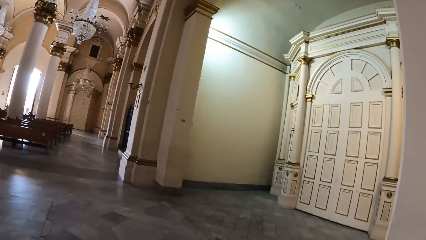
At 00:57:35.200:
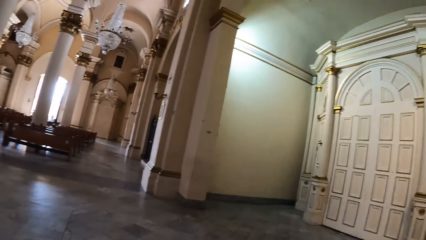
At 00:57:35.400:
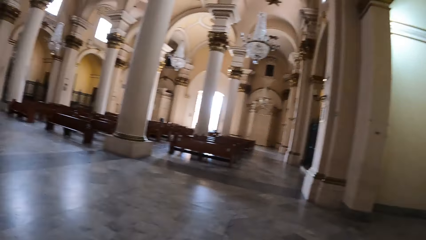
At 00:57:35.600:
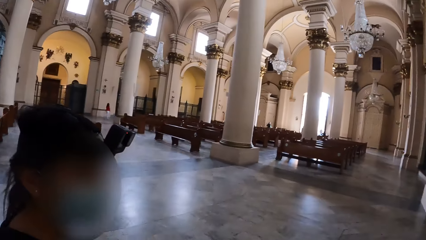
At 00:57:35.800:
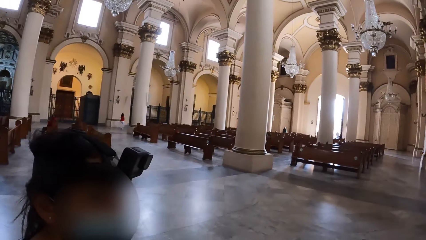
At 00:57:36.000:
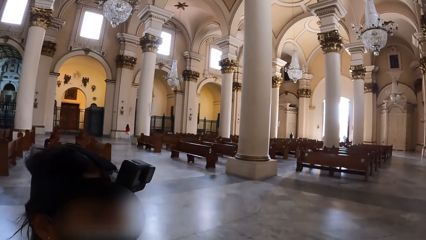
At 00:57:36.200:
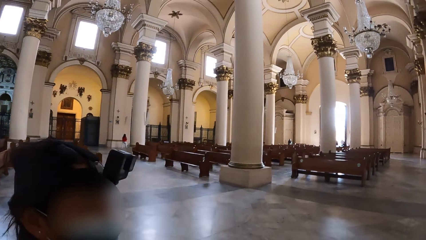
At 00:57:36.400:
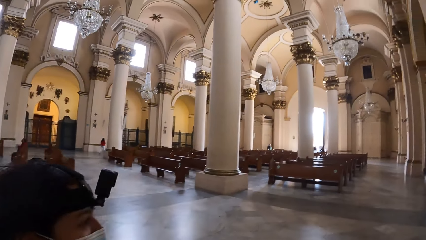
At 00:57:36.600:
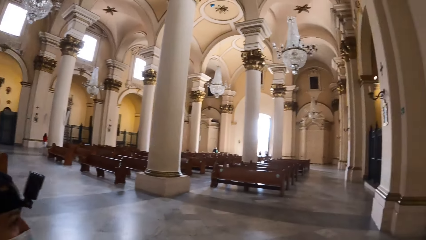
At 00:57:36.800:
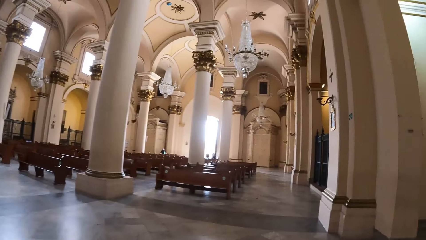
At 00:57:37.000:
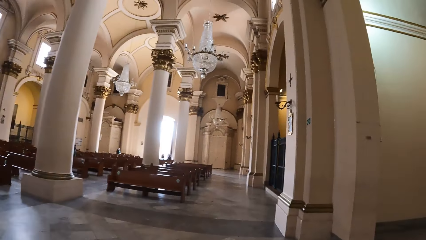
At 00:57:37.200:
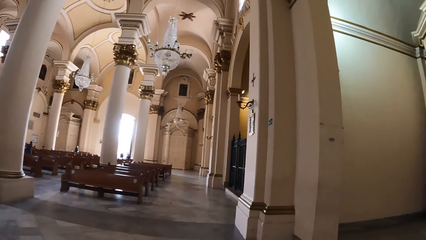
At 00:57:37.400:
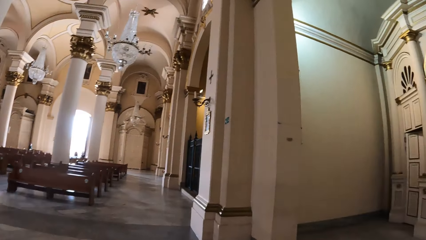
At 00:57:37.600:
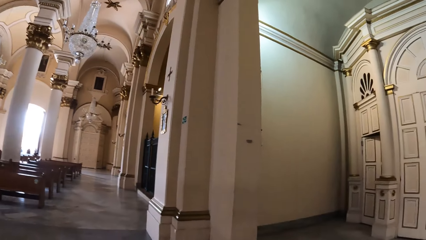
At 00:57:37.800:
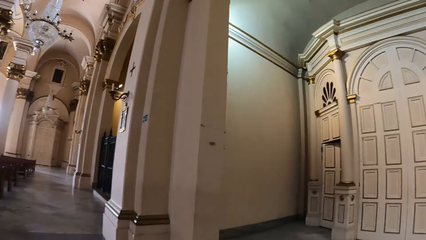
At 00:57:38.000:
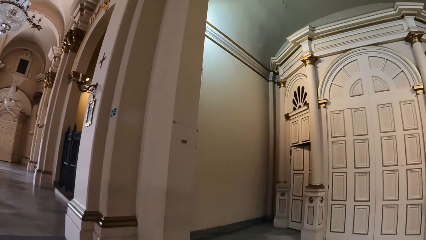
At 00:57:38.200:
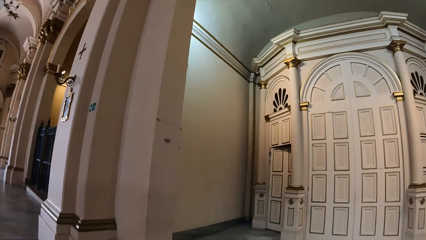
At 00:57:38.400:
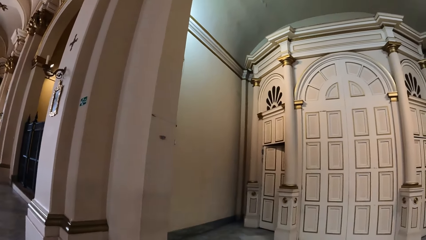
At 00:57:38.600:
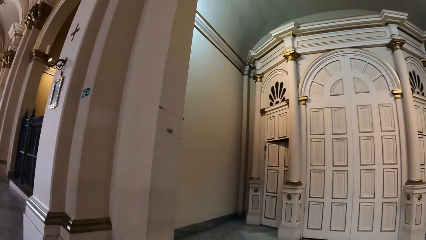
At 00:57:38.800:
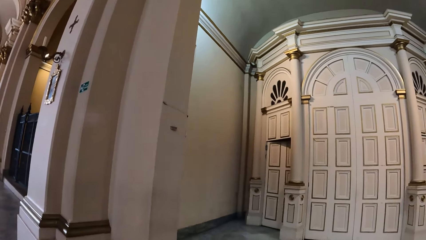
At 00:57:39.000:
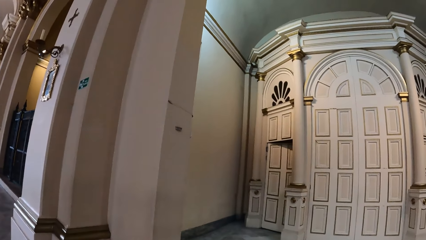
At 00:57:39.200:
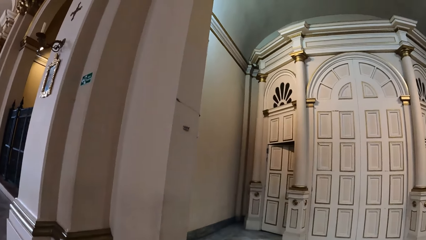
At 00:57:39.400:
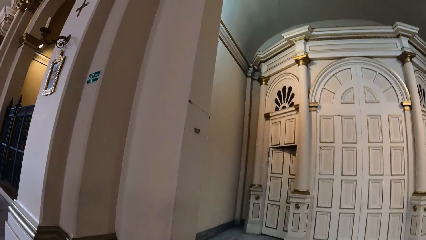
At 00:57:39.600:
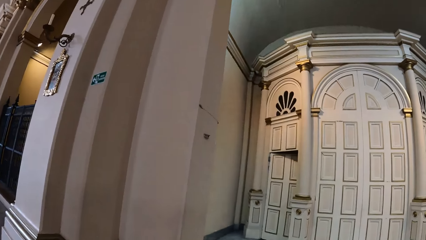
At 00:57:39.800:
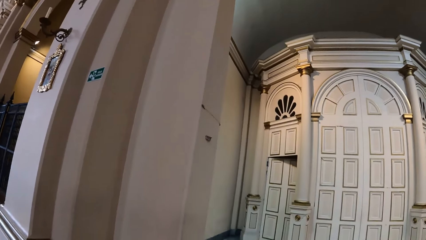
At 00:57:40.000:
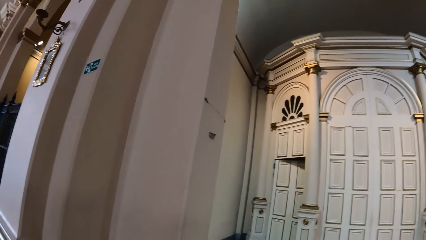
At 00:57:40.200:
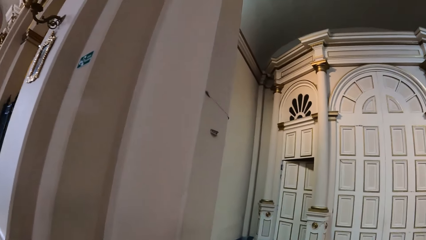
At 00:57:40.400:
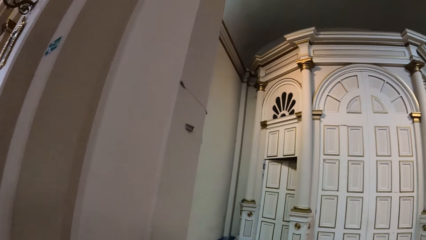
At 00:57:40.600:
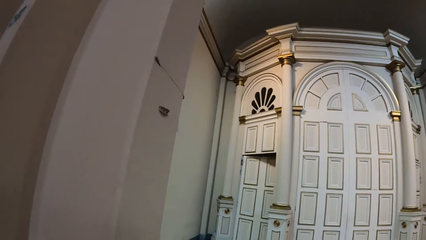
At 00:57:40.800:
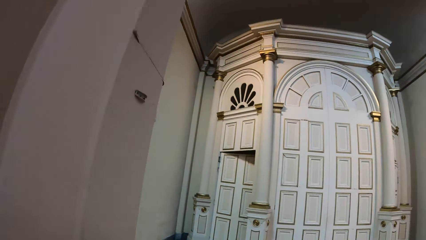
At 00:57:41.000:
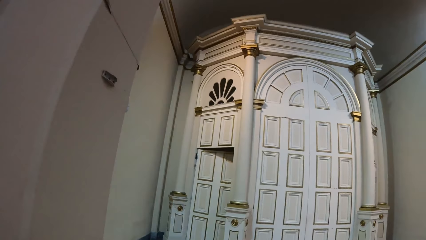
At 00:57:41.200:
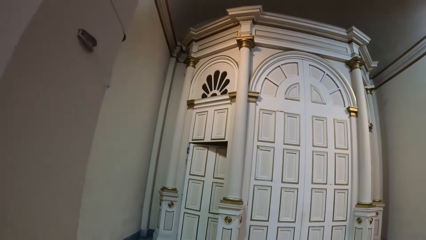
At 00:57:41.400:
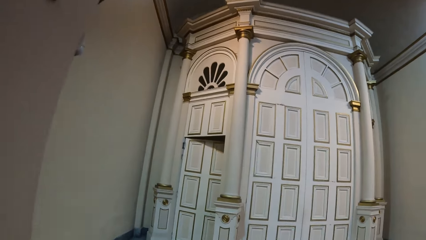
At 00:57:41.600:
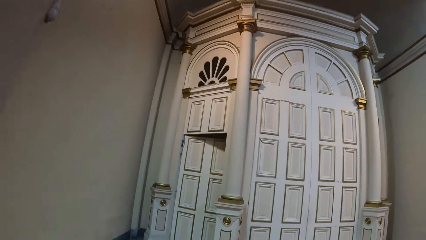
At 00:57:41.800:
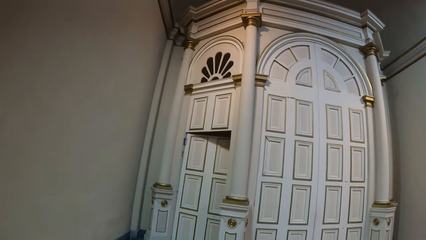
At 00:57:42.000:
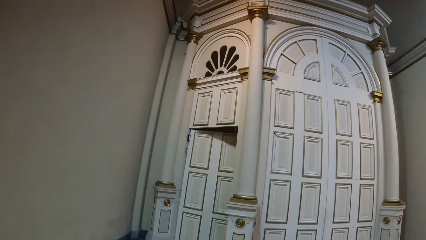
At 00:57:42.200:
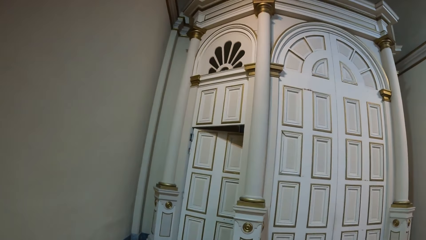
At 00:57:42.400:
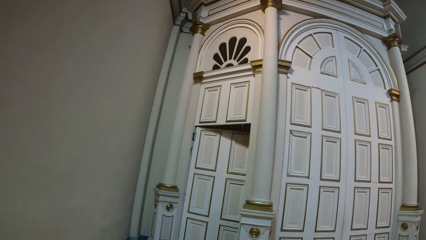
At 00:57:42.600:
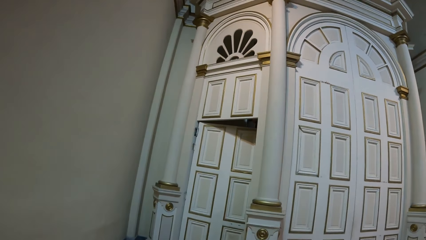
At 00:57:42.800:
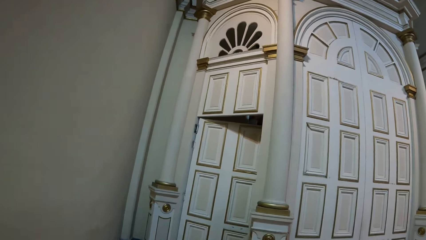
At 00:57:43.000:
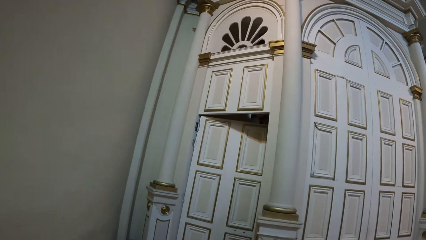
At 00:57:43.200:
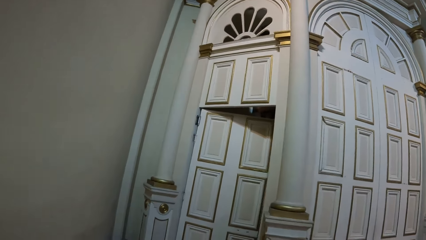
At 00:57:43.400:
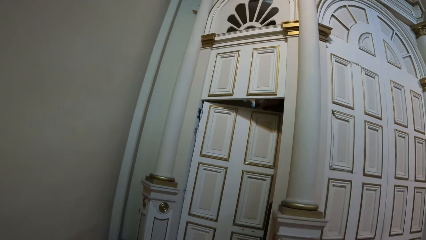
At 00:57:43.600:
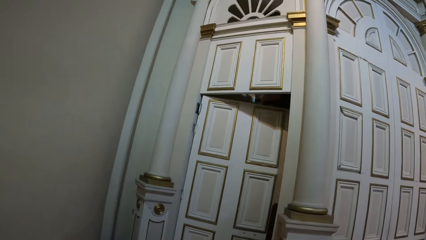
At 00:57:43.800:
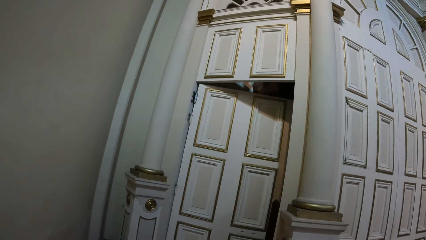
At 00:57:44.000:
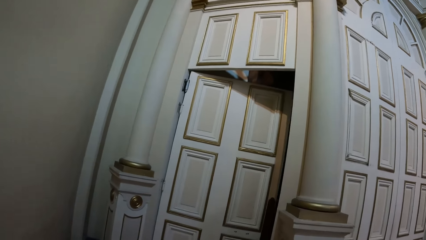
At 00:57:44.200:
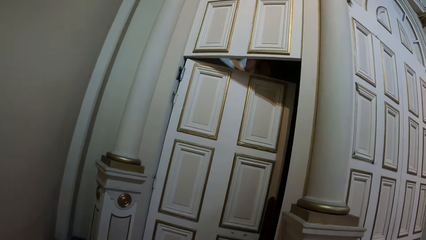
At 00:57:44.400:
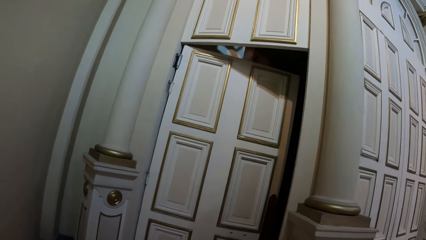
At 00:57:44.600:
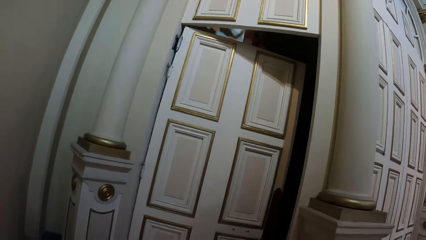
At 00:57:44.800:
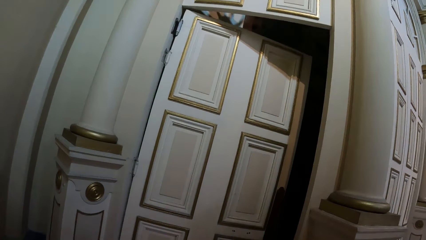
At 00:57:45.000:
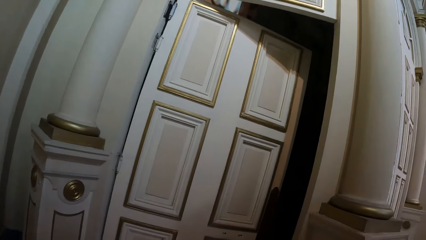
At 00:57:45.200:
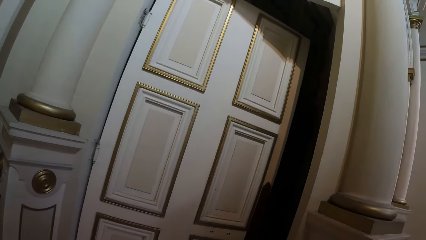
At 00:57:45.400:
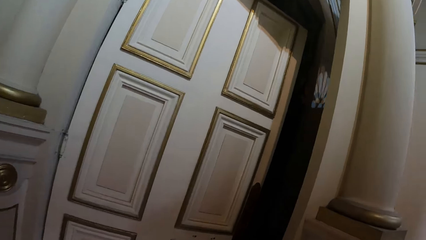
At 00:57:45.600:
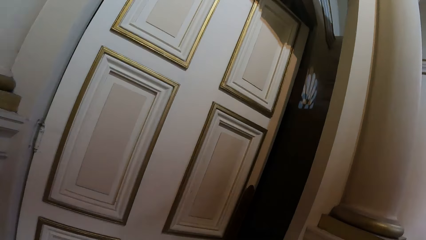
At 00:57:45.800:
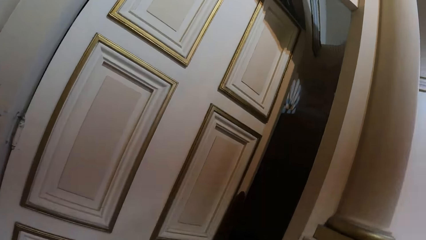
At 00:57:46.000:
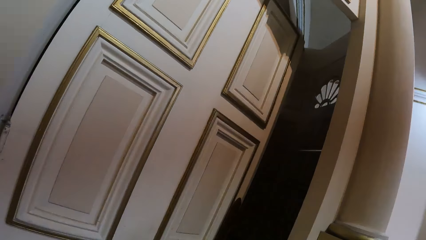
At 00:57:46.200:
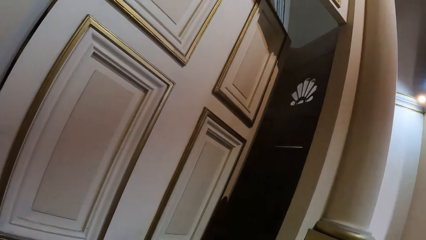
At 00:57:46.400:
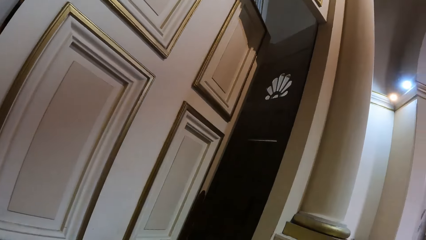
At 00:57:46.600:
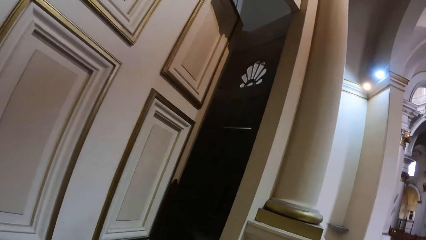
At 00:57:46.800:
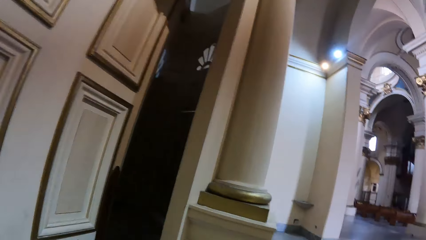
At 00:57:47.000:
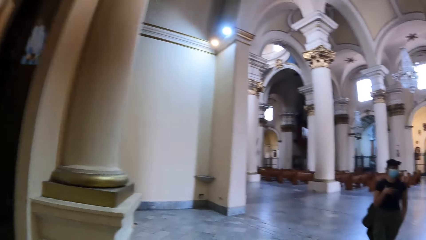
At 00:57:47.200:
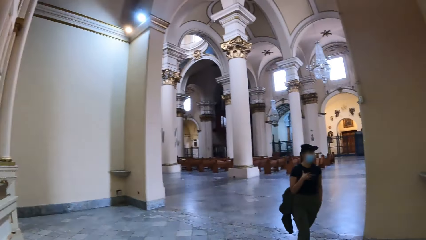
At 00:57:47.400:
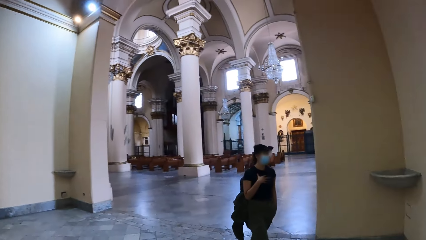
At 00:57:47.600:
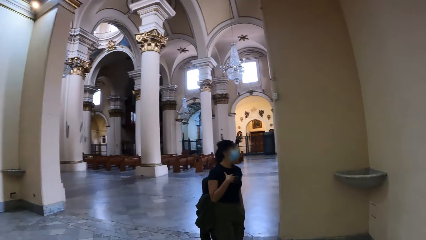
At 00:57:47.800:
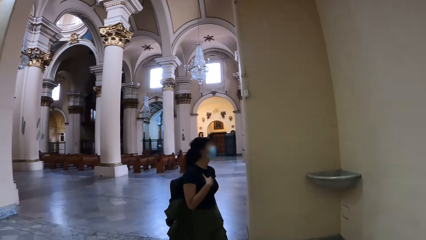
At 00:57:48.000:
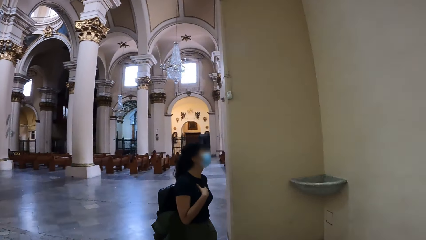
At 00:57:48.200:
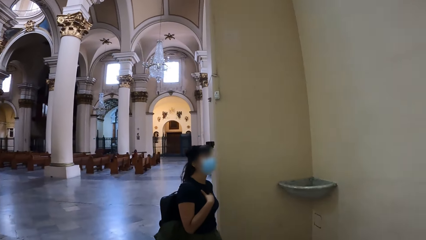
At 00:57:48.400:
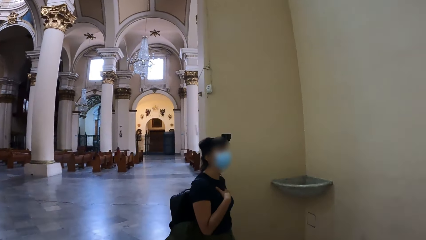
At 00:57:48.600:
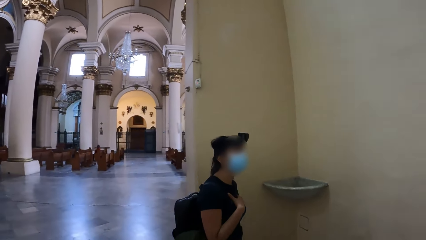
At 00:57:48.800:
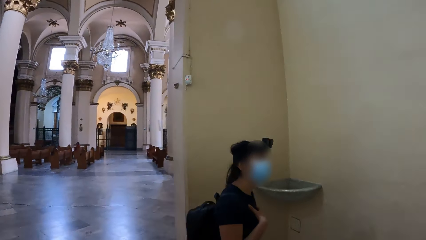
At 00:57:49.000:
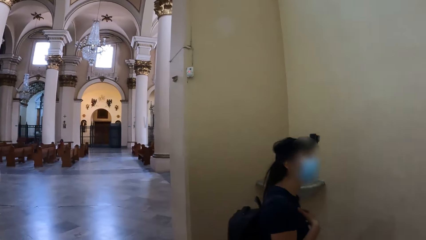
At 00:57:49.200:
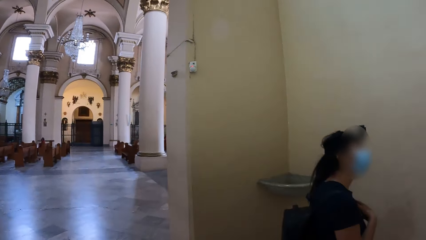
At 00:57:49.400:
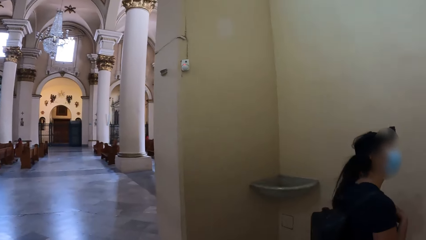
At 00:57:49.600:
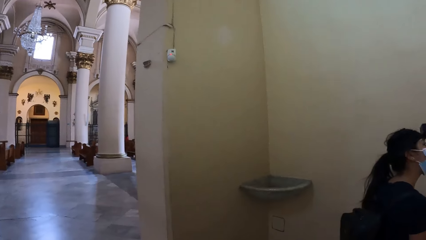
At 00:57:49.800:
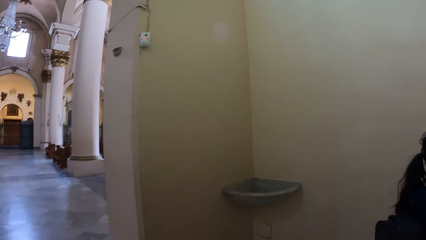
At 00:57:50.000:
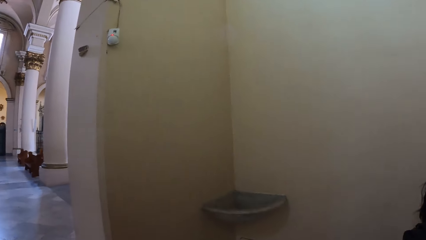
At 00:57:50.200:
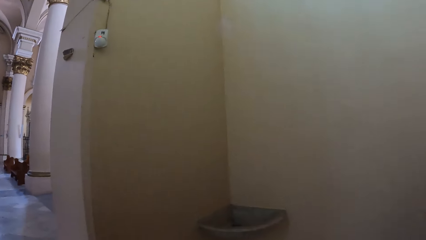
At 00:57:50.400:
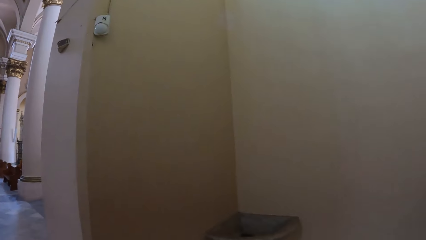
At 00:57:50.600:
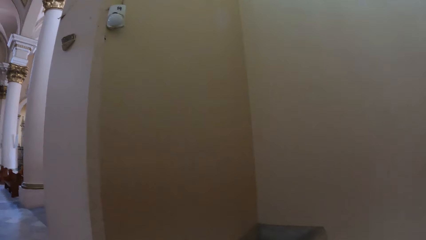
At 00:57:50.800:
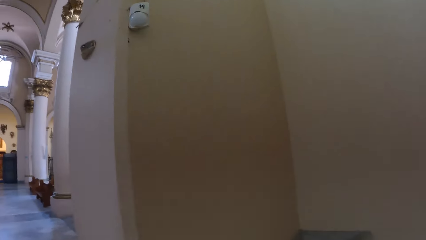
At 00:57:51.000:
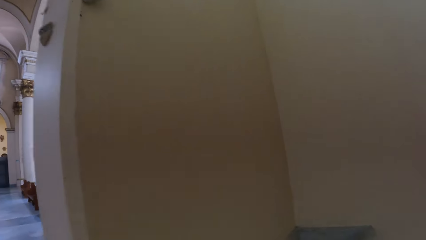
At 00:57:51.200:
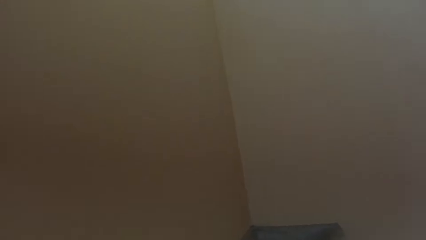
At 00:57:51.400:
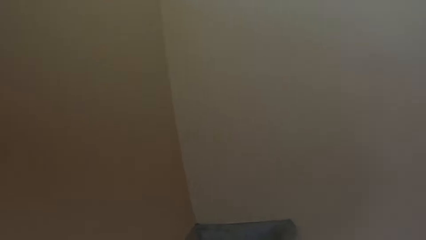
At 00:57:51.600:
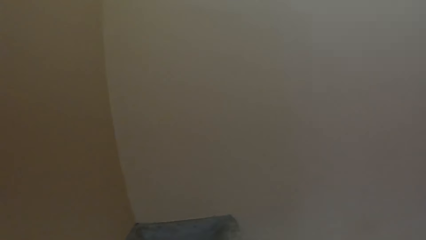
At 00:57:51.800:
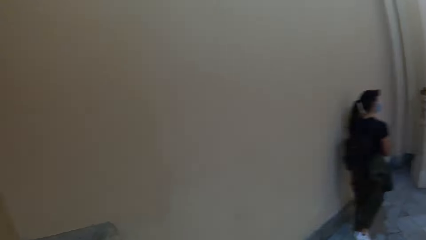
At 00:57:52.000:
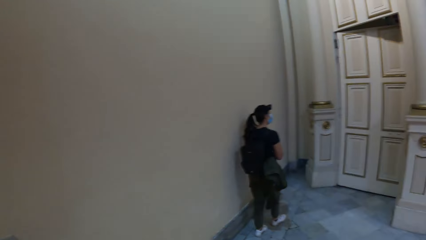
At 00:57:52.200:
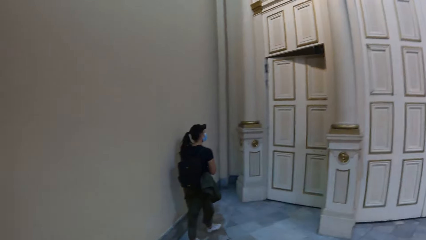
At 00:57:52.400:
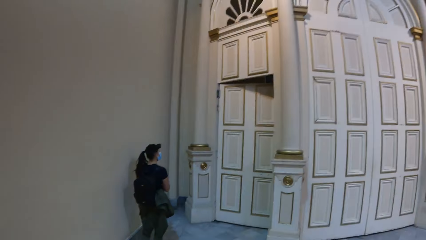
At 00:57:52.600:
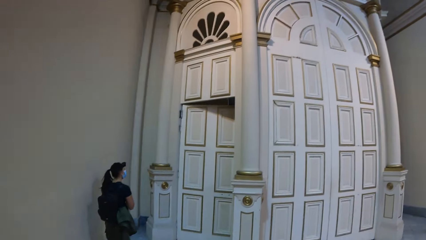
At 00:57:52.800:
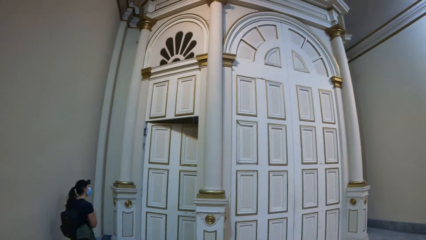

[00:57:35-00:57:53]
The camera wearer interacts with a person. The camera wearer and the person walk across a chapel and look around the chapel.
